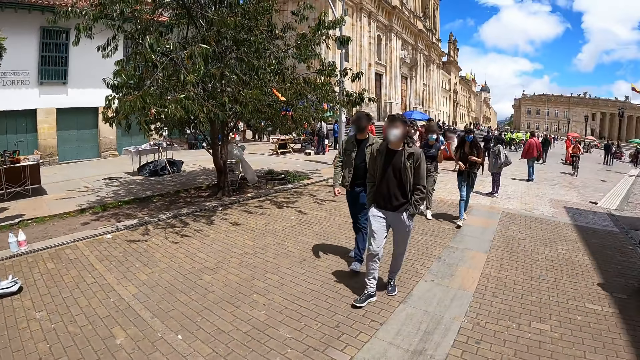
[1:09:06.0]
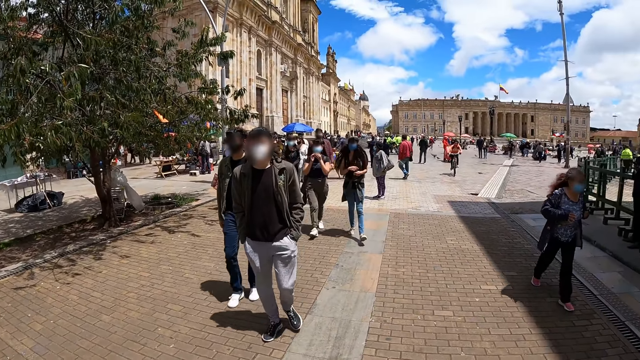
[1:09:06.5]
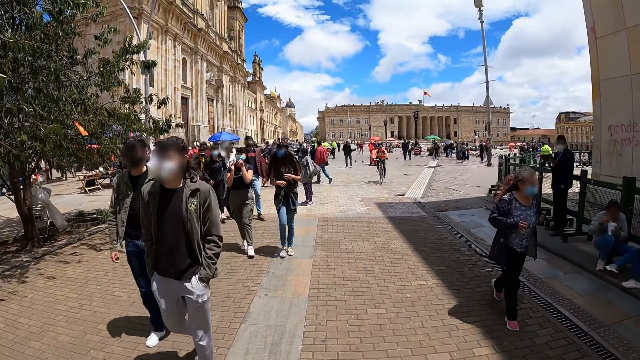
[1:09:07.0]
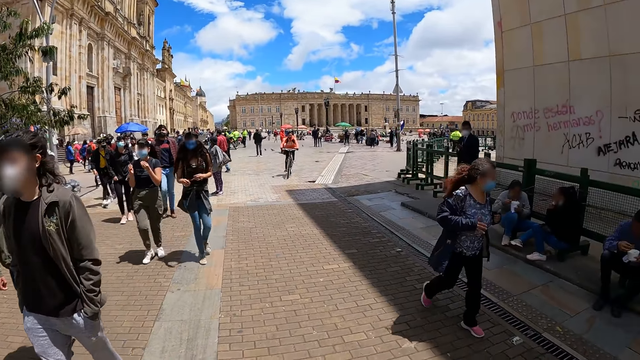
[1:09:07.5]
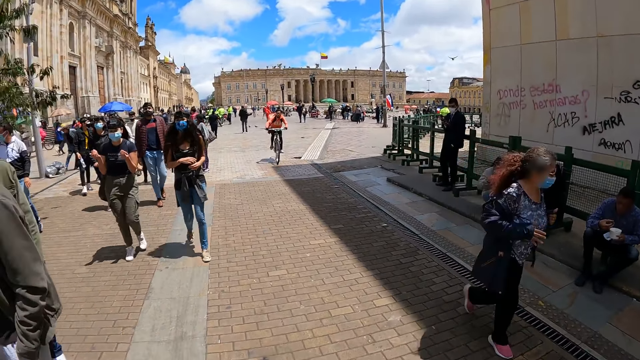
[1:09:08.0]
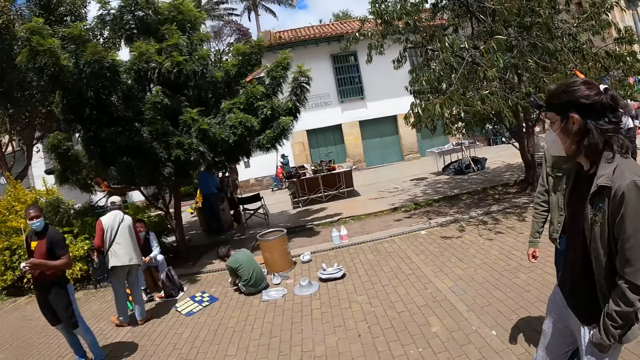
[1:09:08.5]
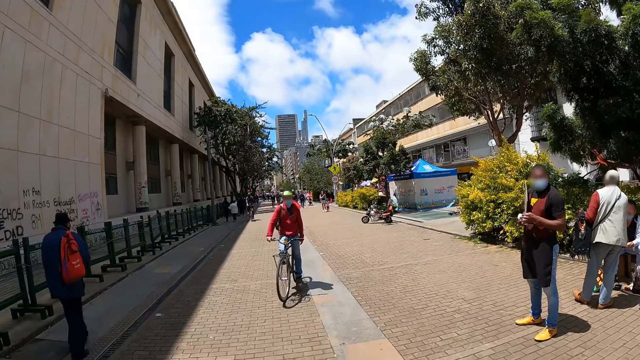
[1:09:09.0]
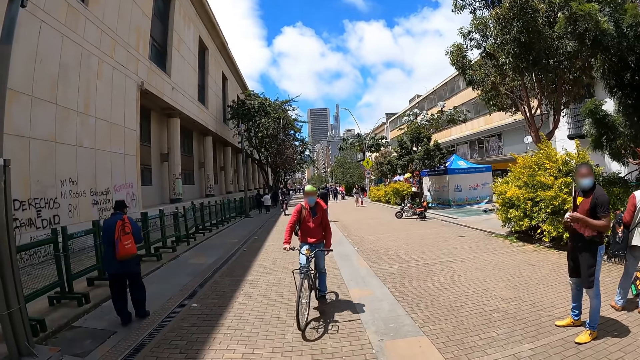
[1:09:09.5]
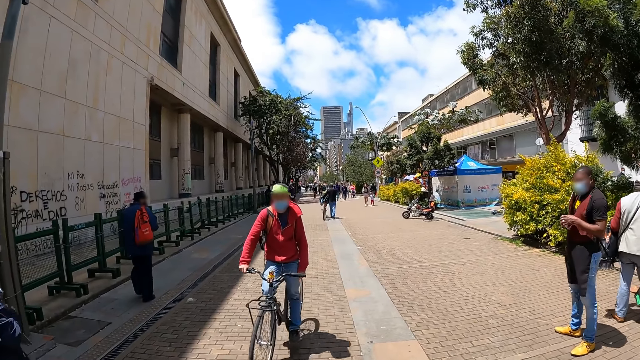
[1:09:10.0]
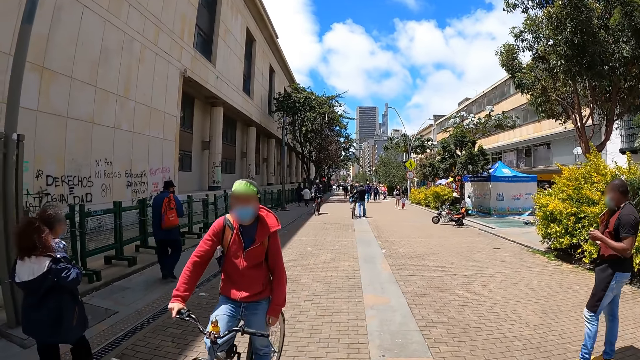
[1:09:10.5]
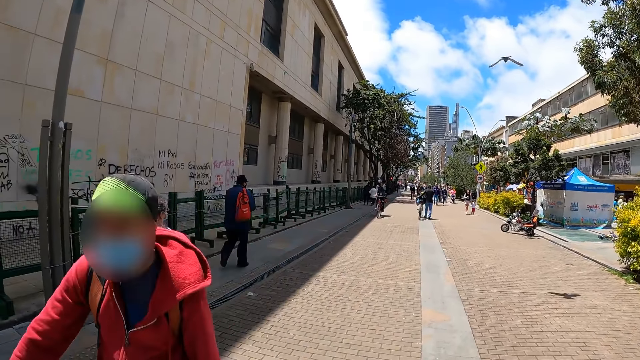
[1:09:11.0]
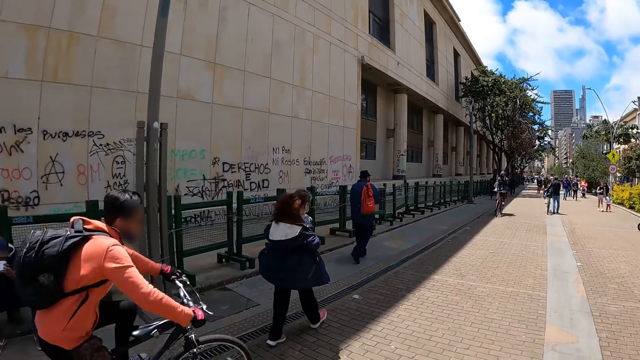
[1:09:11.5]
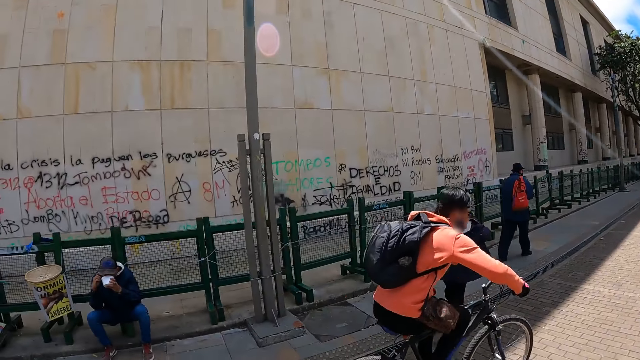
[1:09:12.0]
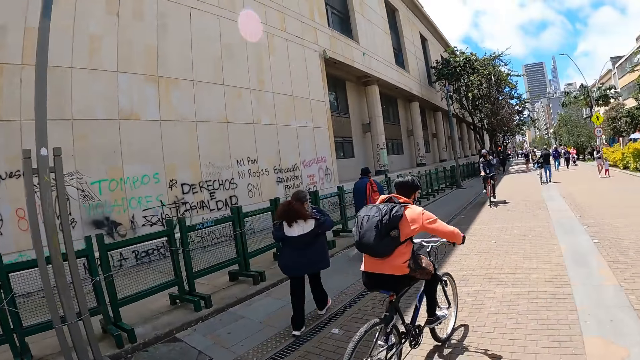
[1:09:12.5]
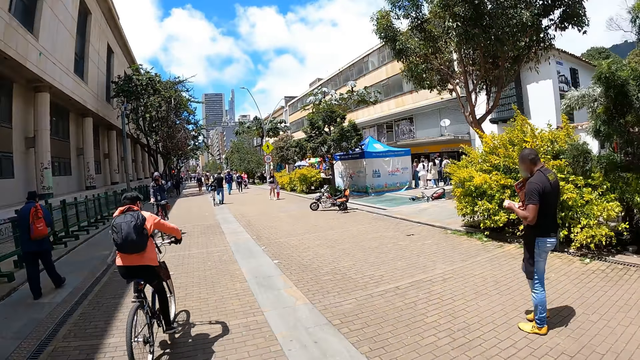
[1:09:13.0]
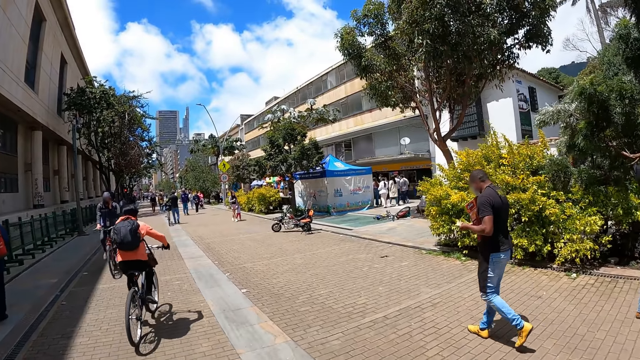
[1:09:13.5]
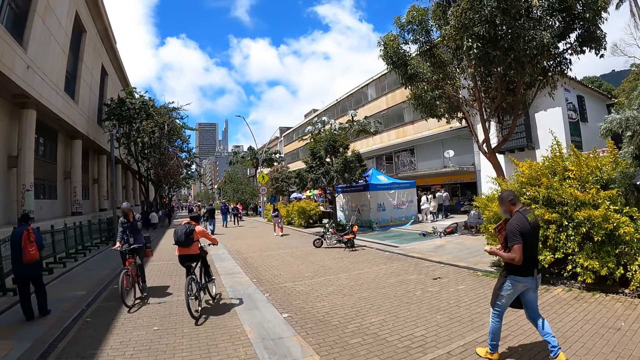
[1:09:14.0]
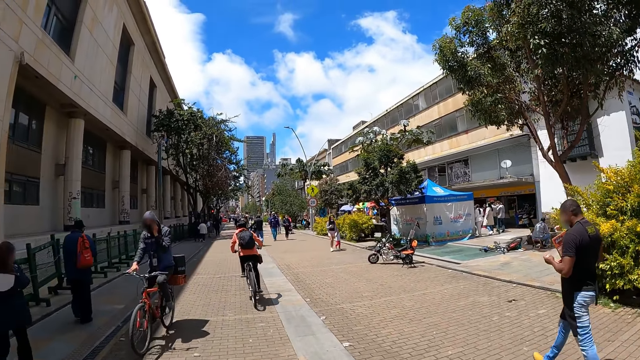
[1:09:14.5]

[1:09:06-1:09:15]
A man walks around with hands in the pockets. The camera wearer turns around. They walk on the road.

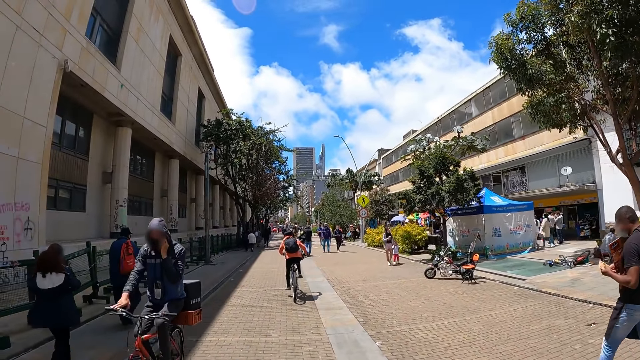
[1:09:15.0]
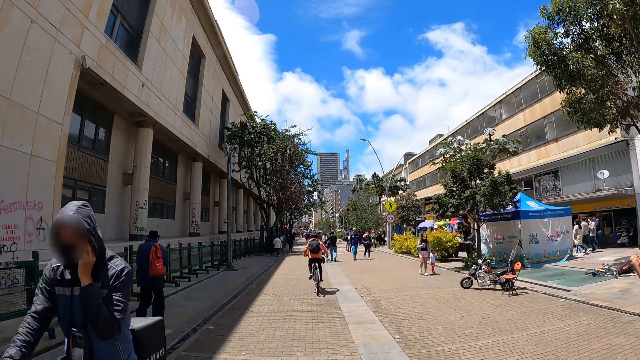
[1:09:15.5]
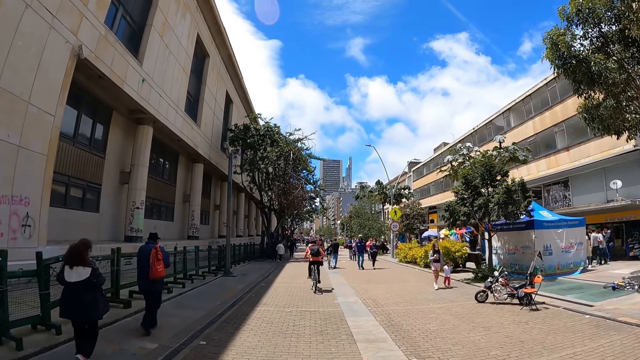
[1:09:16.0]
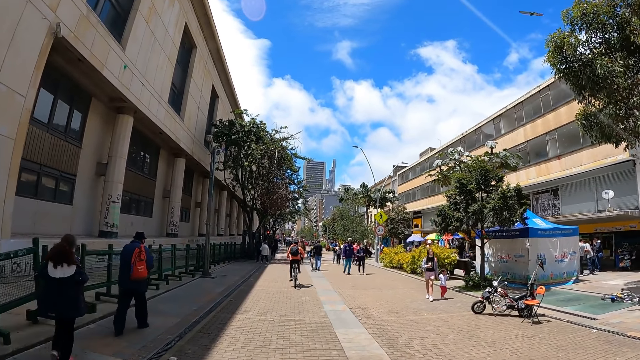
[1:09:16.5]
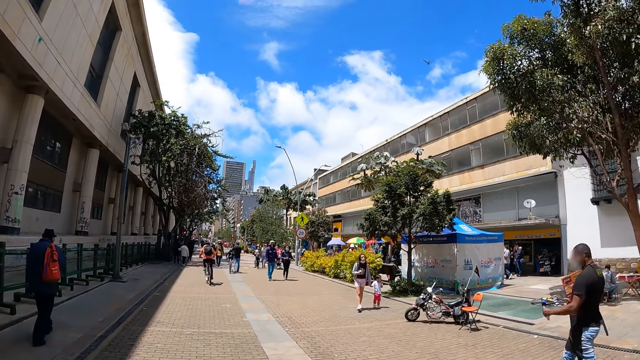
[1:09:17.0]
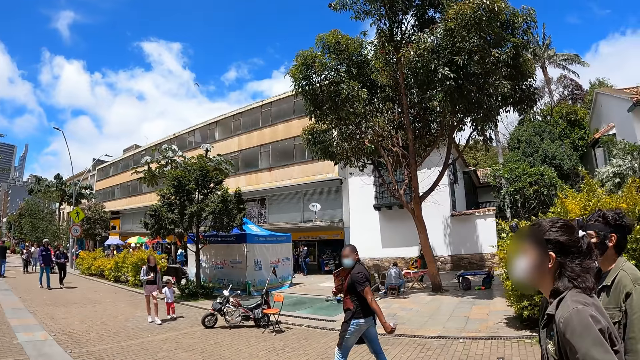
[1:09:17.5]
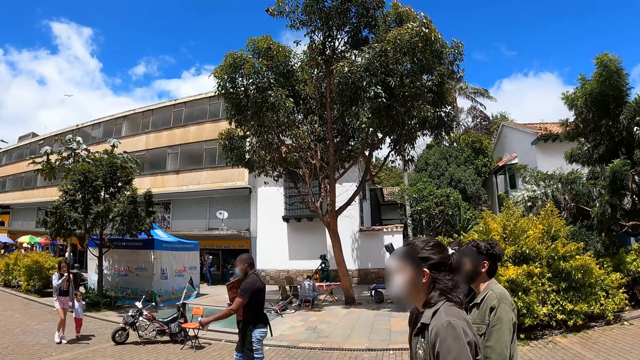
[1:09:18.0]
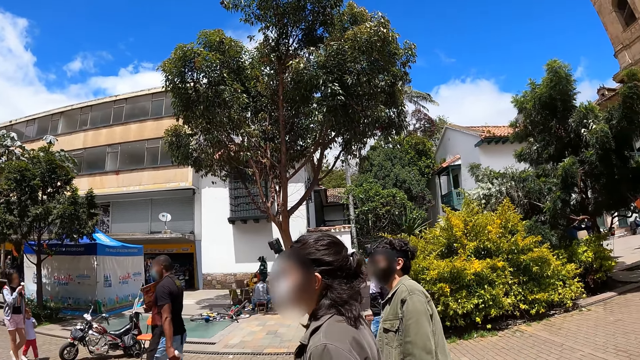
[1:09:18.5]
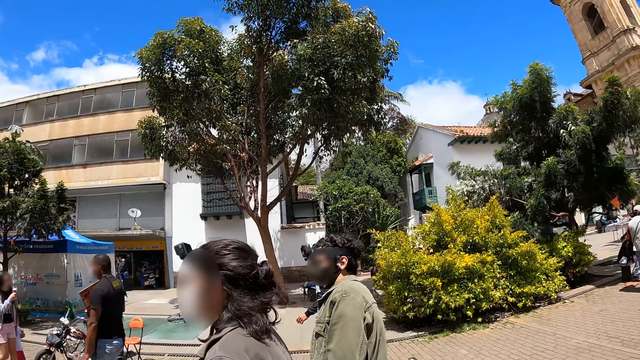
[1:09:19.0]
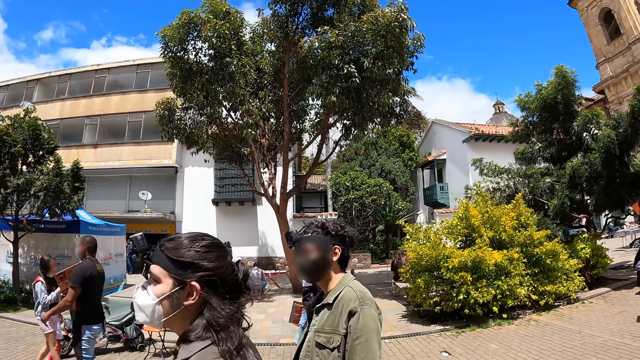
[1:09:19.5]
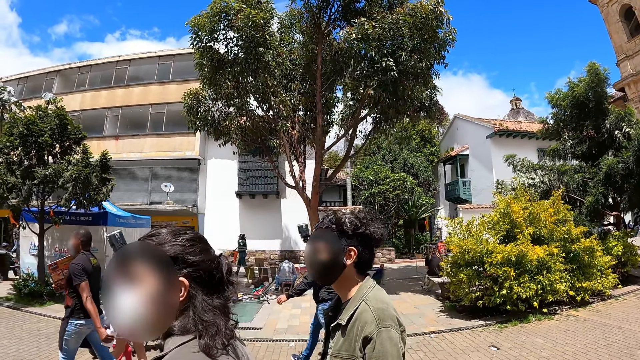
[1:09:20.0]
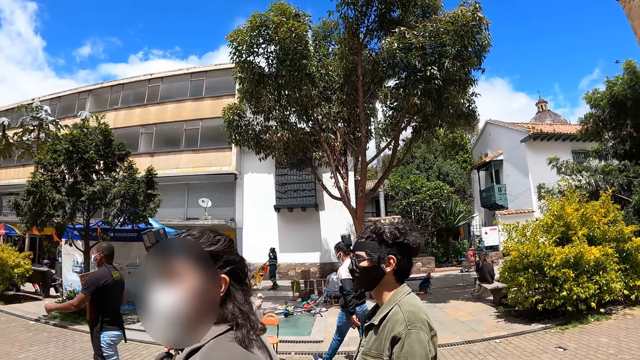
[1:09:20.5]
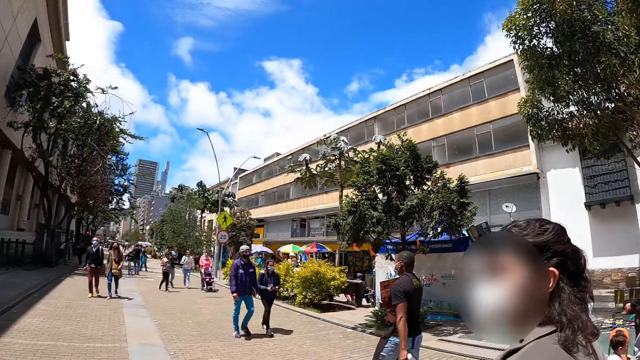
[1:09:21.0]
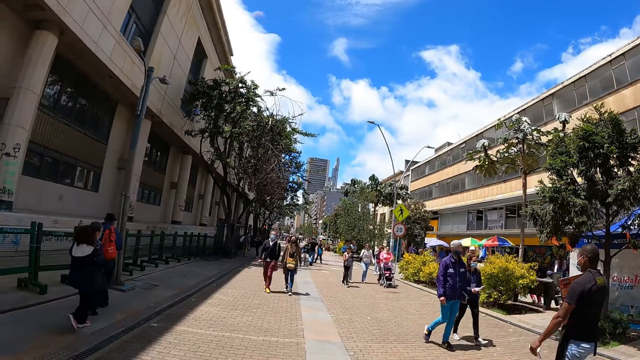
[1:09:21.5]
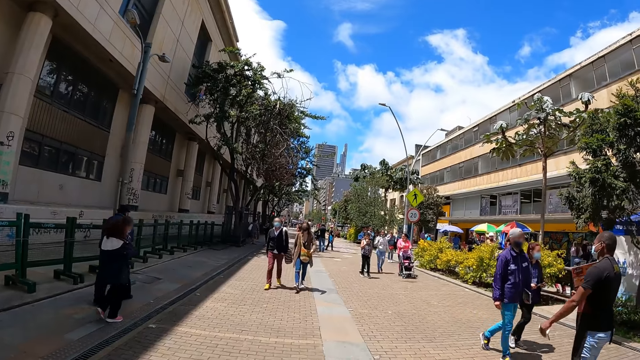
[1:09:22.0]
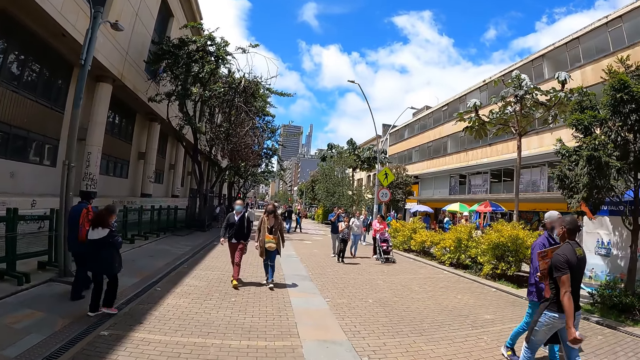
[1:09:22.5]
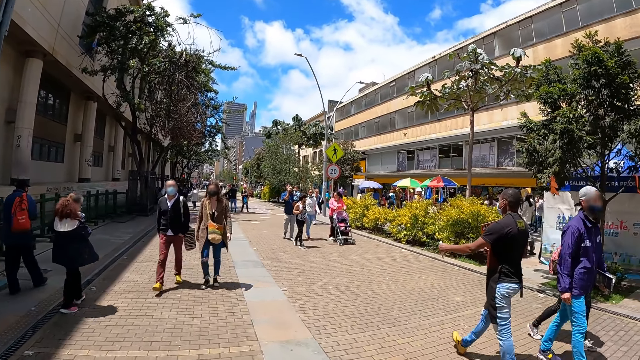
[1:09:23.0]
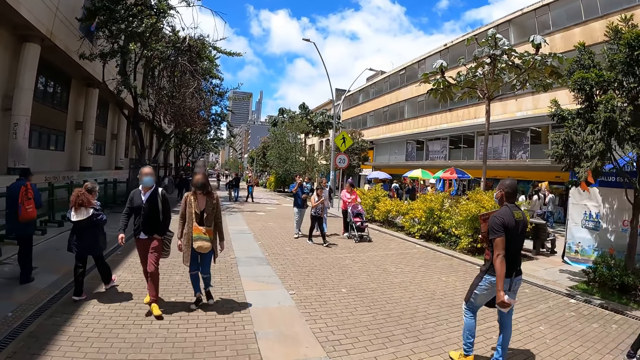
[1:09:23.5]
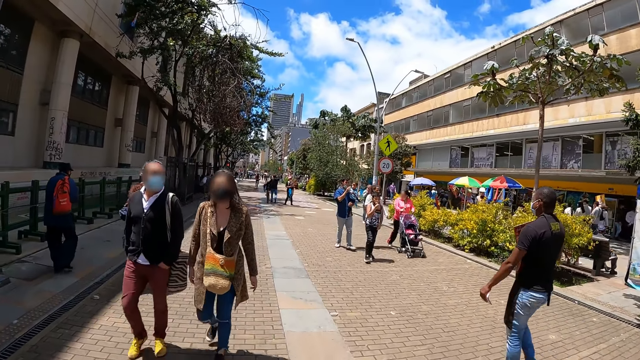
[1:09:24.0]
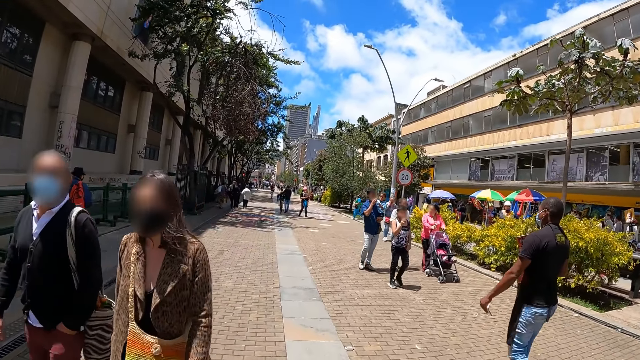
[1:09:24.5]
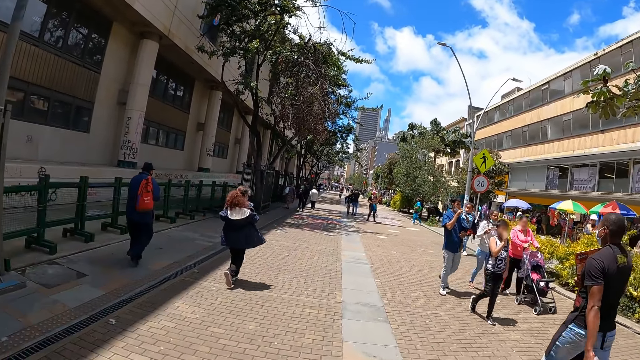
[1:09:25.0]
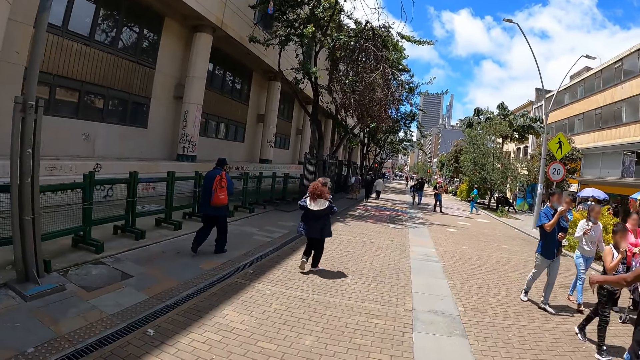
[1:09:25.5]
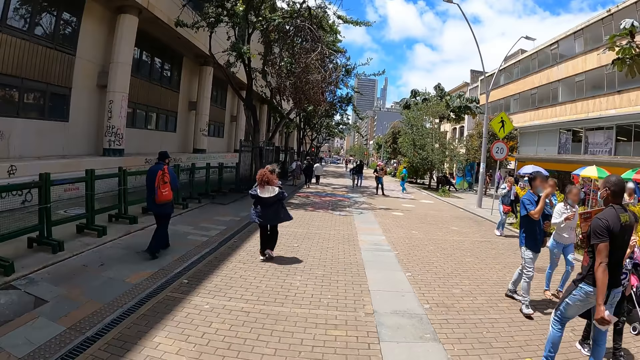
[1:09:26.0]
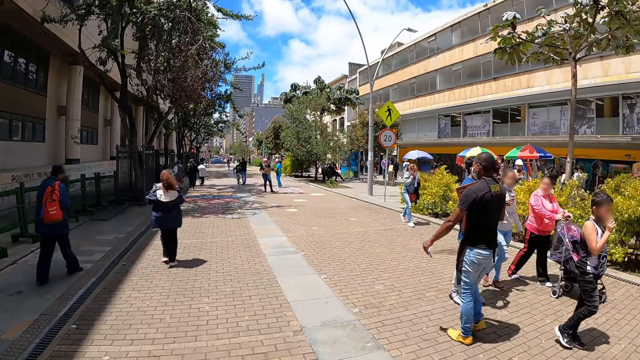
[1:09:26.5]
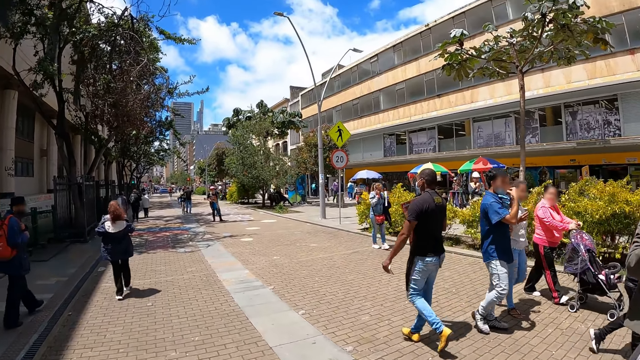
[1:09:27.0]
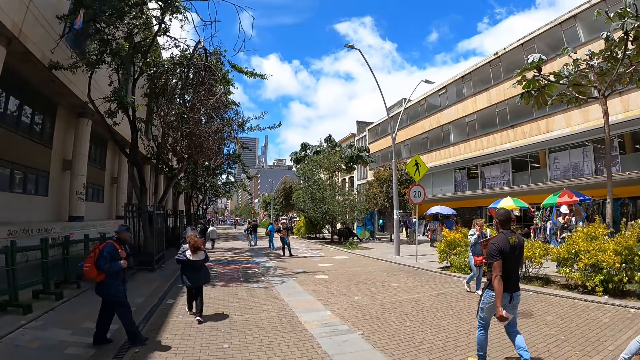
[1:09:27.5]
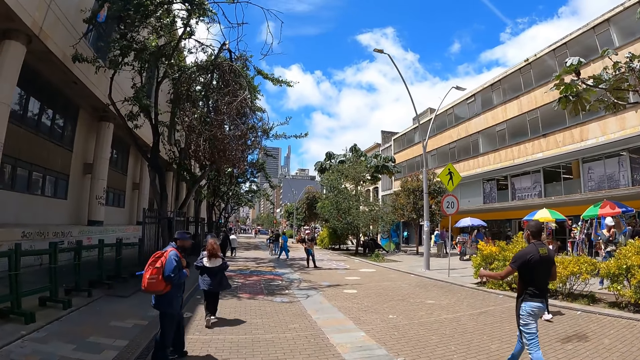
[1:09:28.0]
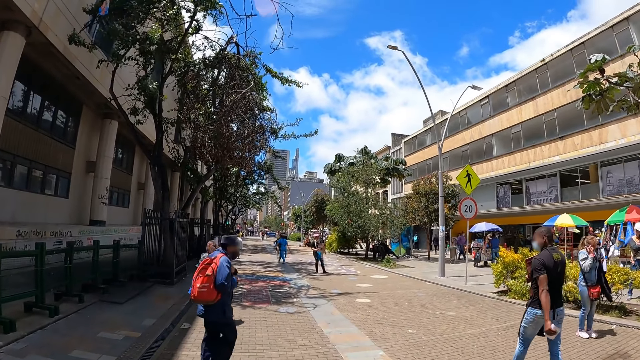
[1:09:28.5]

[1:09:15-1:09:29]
The camera wearer walks around. A man walks along with another man. The camera wearer turns around.
